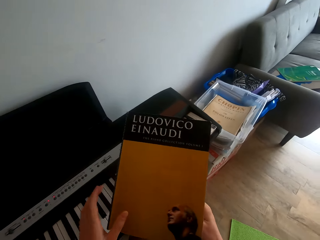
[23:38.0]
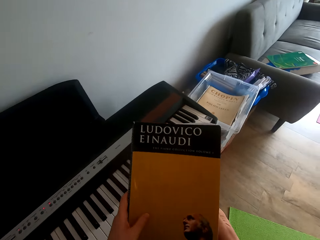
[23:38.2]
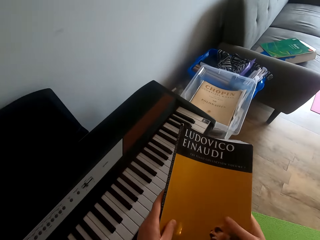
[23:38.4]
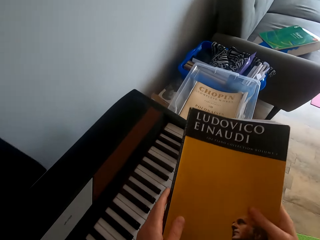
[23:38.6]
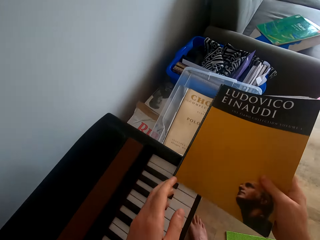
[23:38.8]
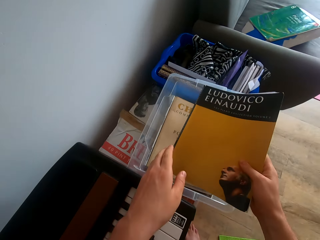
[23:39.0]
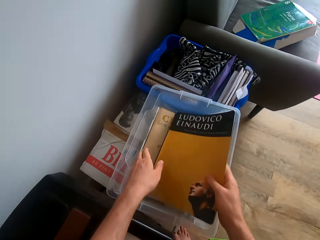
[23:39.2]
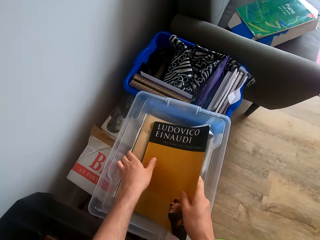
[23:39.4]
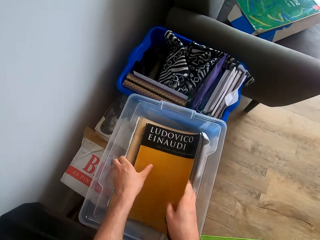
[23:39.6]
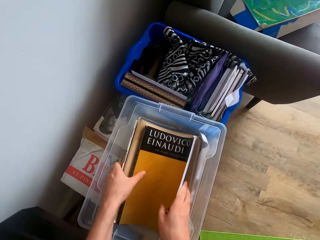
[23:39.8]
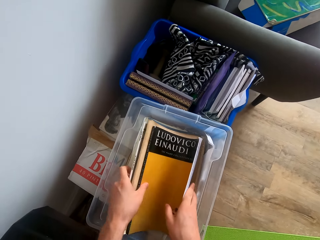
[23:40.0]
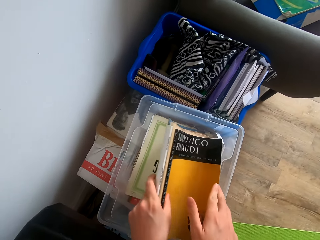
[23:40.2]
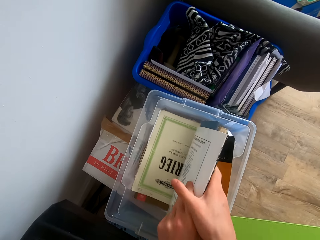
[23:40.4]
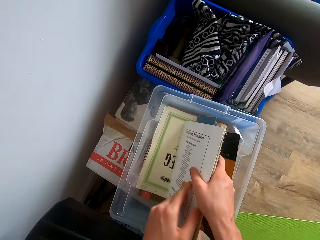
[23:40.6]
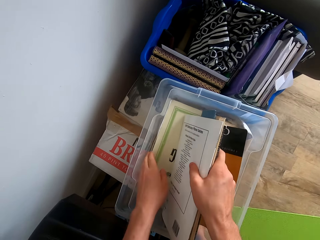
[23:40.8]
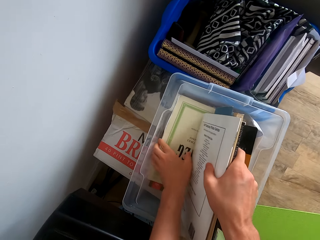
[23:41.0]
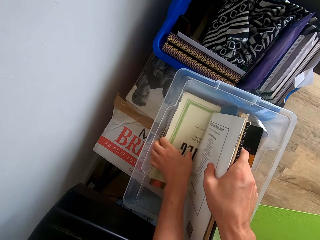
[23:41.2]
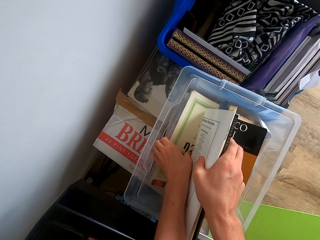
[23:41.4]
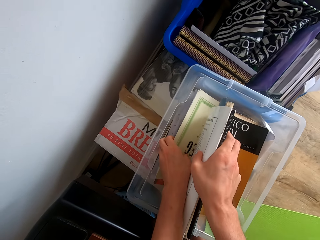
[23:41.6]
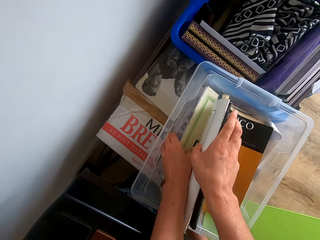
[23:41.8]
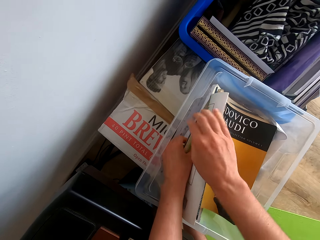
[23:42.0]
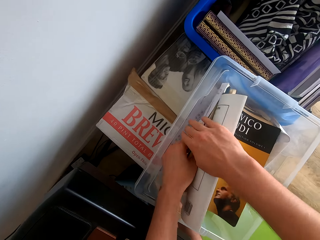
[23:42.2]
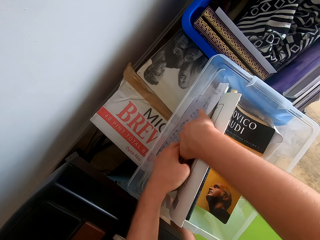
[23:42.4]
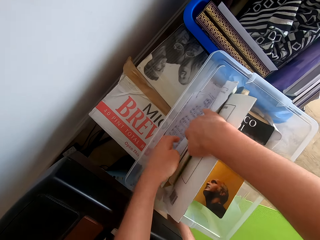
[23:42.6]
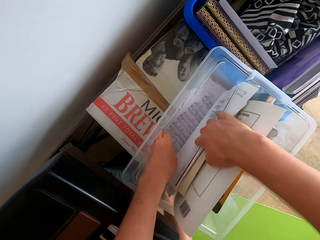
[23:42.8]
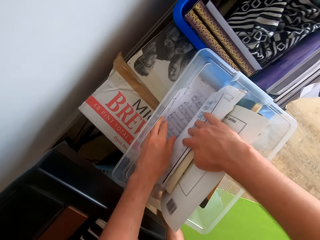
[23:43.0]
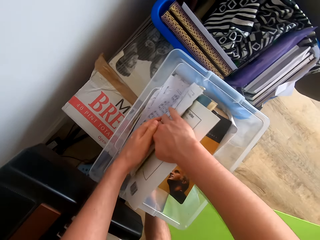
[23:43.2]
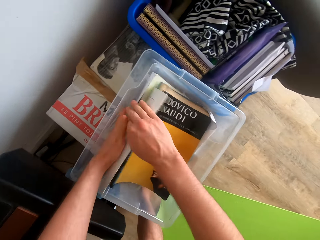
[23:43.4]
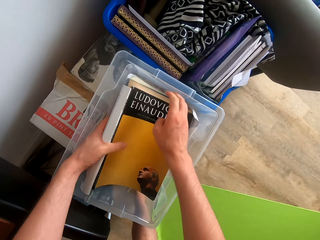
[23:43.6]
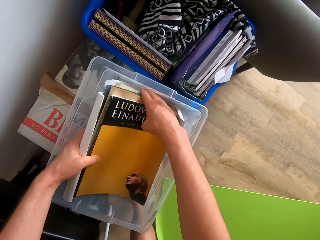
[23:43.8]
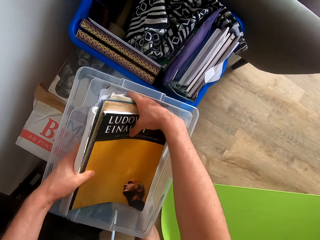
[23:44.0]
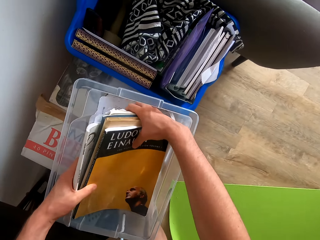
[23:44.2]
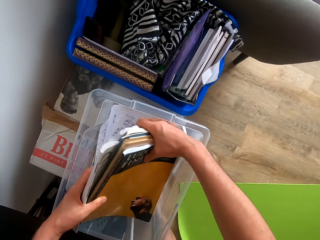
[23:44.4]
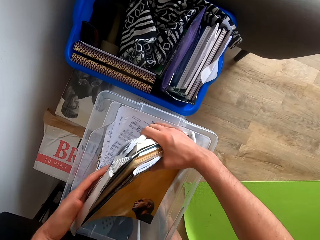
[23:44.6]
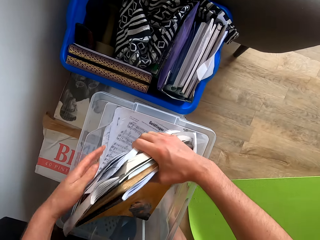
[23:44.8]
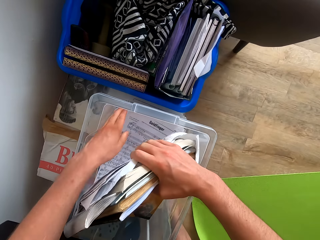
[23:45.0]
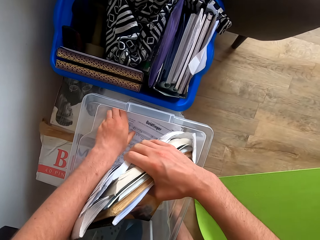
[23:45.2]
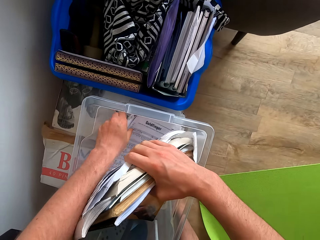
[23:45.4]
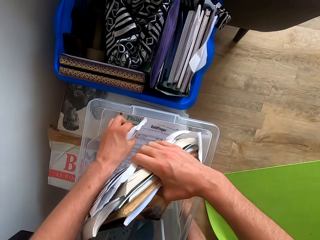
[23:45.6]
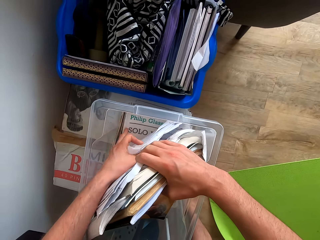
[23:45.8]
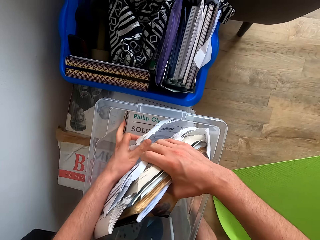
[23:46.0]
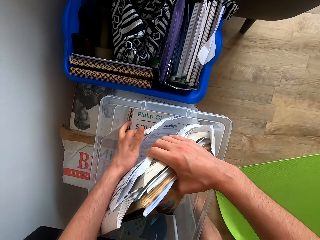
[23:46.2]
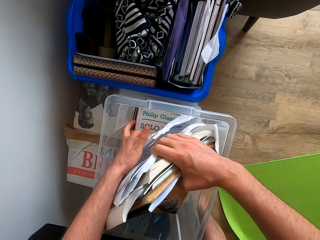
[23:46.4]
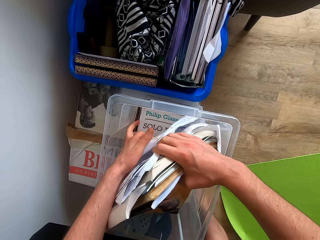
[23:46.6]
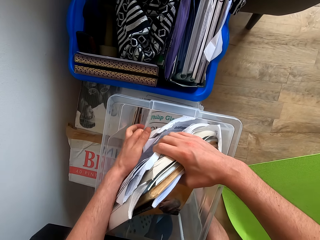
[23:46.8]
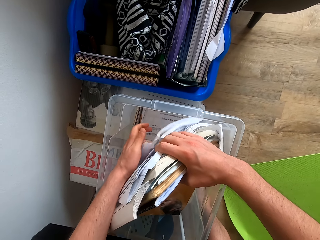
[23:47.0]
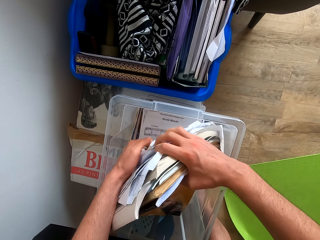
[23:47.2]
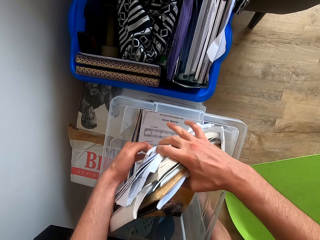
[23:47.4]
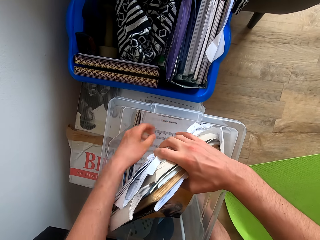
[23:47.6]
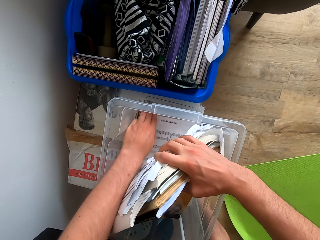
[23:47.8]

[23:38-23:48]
The camera wearer closes the hymn book with both hands. They swing the right hand. They put the hymn book in the bucket or on the carton box. They search through the books in the bucket. They touch the books with both hands.

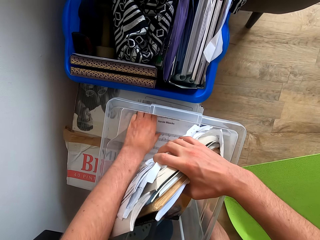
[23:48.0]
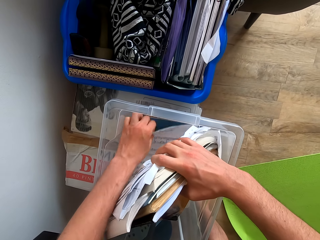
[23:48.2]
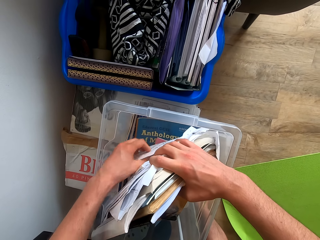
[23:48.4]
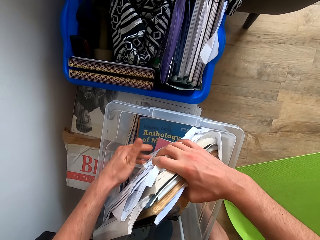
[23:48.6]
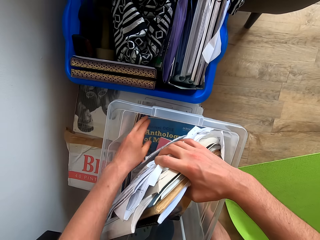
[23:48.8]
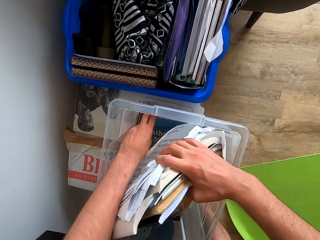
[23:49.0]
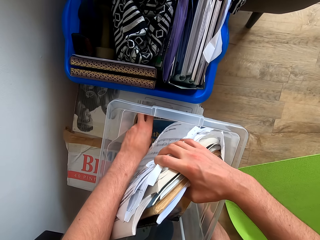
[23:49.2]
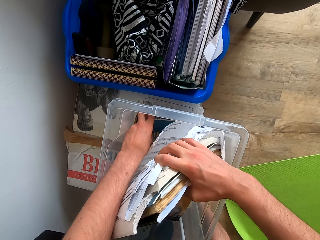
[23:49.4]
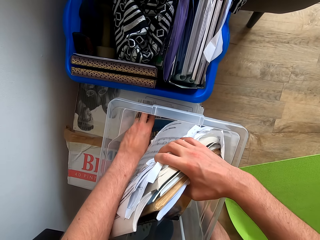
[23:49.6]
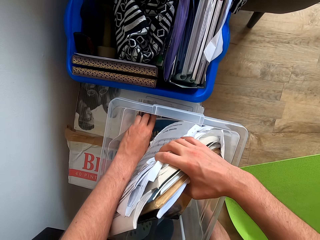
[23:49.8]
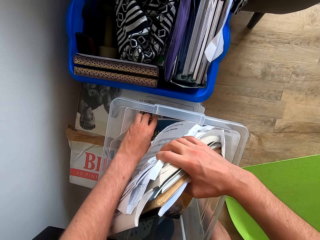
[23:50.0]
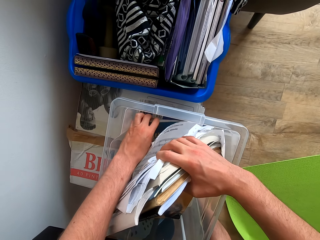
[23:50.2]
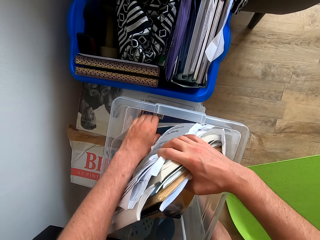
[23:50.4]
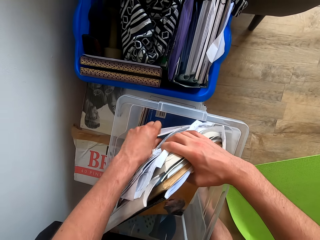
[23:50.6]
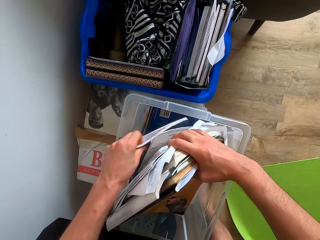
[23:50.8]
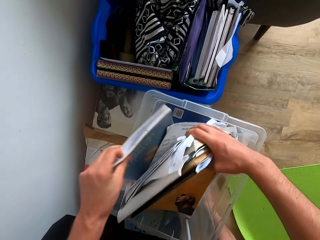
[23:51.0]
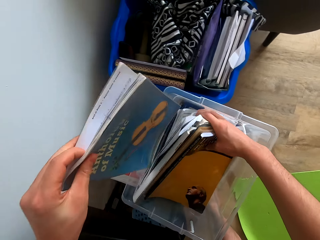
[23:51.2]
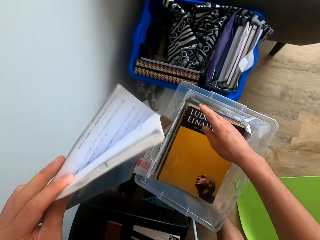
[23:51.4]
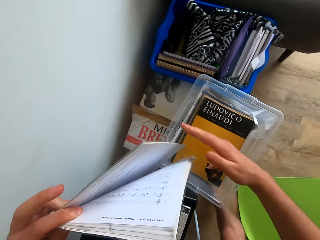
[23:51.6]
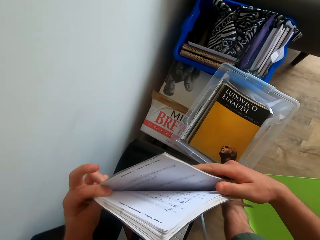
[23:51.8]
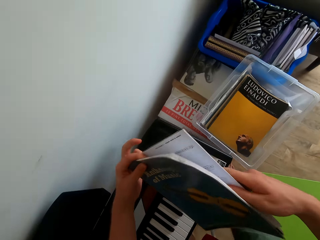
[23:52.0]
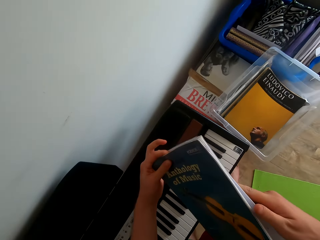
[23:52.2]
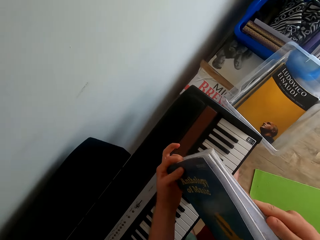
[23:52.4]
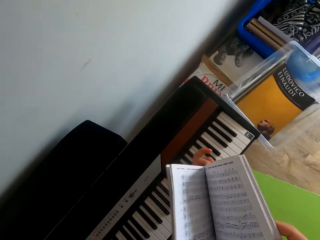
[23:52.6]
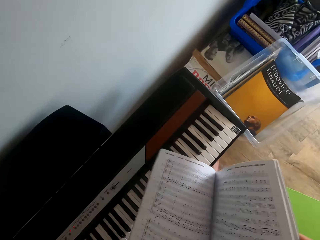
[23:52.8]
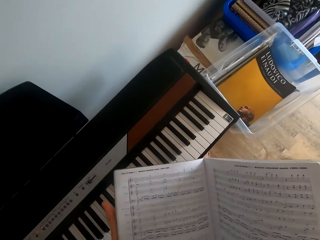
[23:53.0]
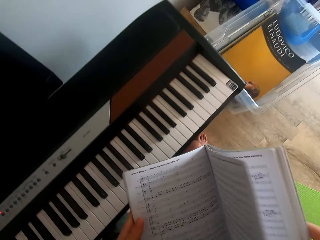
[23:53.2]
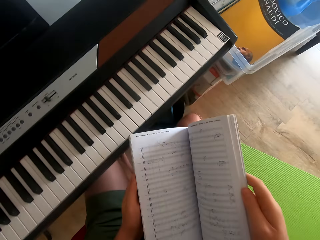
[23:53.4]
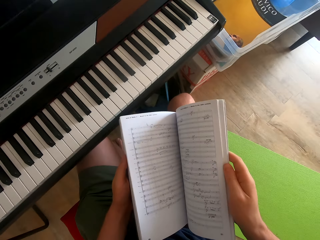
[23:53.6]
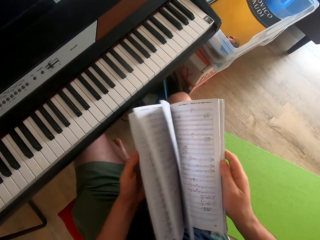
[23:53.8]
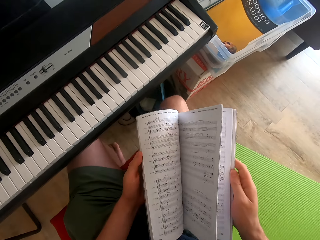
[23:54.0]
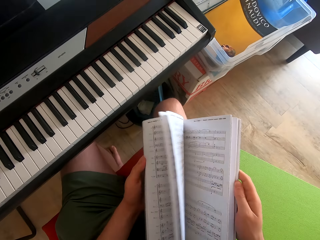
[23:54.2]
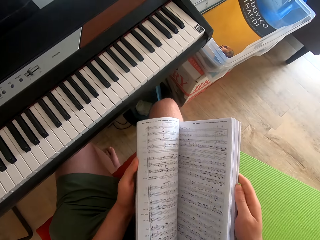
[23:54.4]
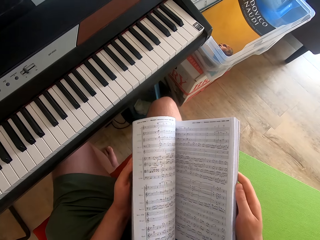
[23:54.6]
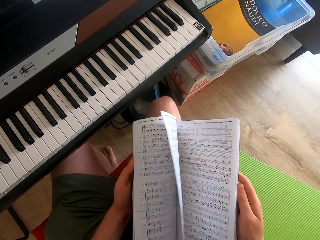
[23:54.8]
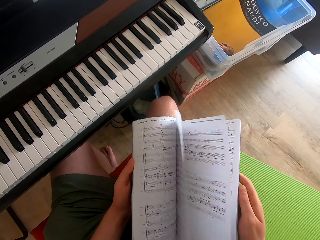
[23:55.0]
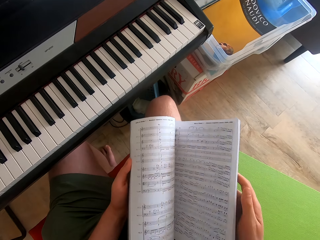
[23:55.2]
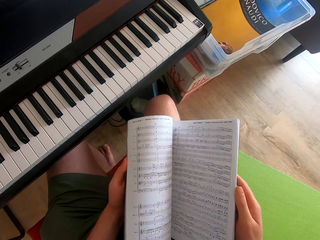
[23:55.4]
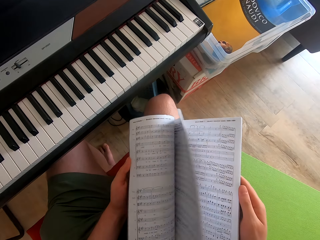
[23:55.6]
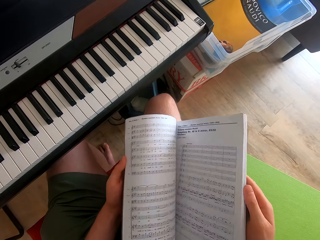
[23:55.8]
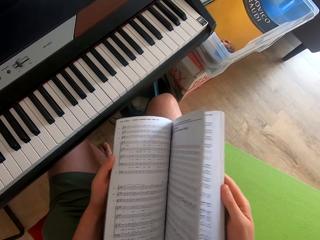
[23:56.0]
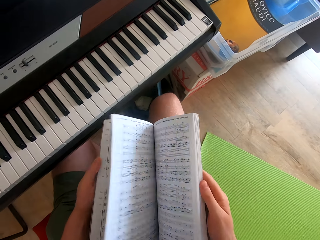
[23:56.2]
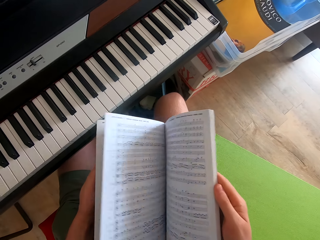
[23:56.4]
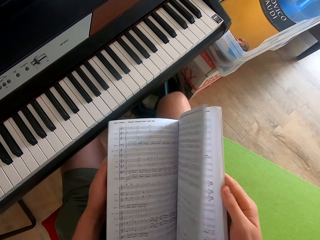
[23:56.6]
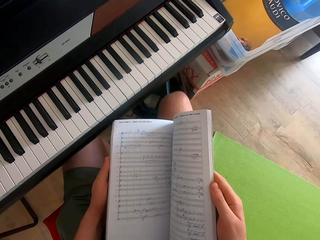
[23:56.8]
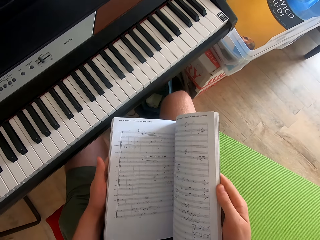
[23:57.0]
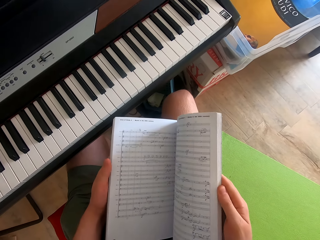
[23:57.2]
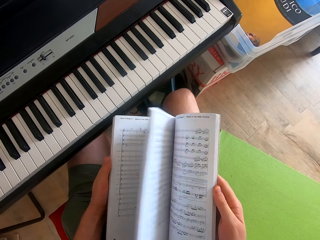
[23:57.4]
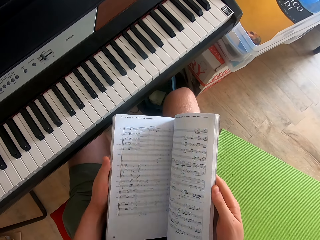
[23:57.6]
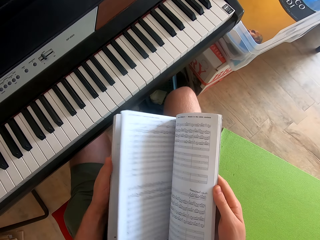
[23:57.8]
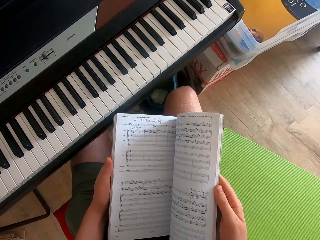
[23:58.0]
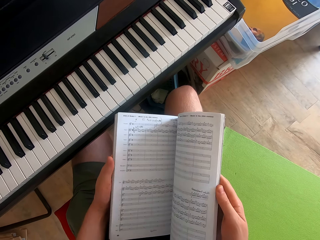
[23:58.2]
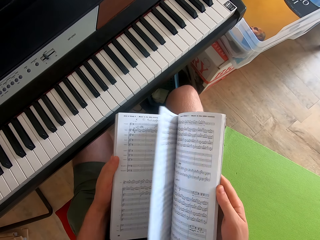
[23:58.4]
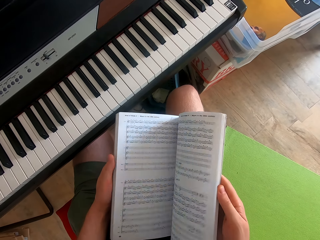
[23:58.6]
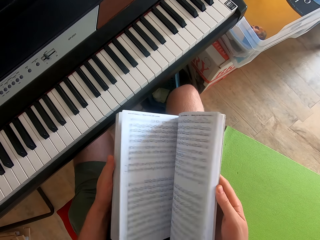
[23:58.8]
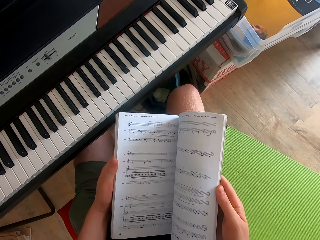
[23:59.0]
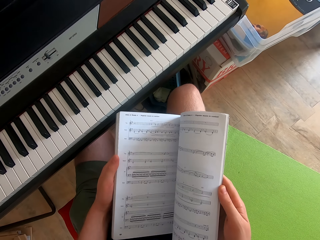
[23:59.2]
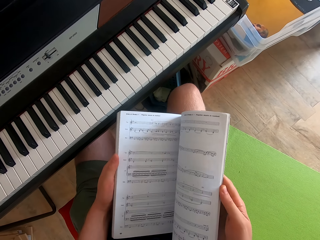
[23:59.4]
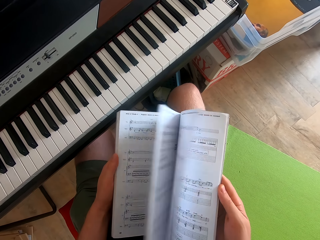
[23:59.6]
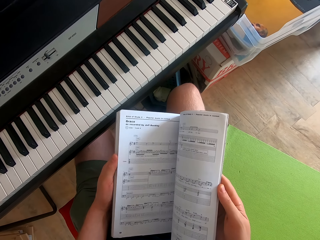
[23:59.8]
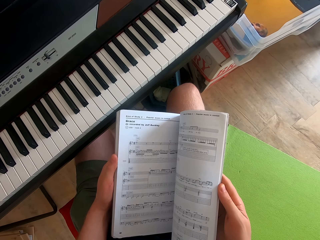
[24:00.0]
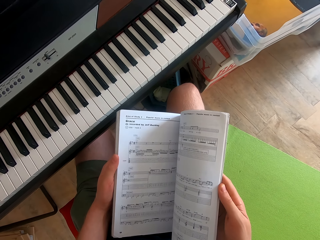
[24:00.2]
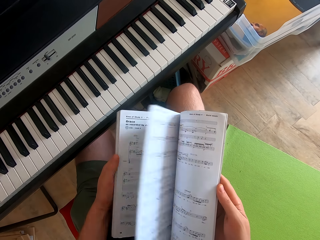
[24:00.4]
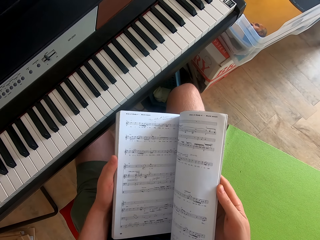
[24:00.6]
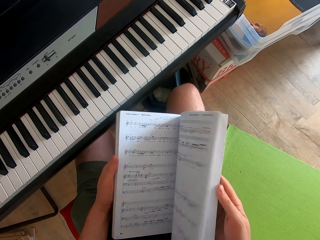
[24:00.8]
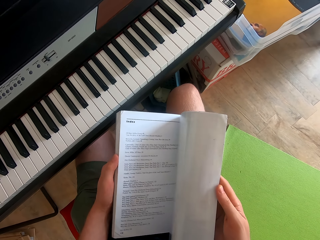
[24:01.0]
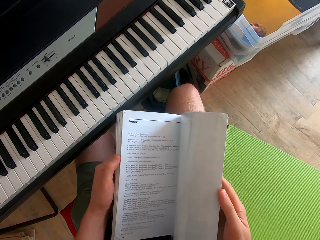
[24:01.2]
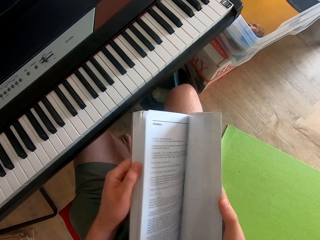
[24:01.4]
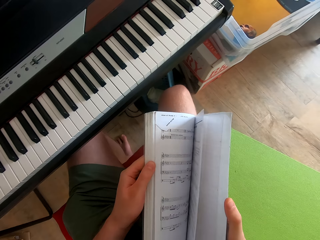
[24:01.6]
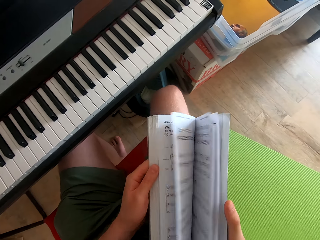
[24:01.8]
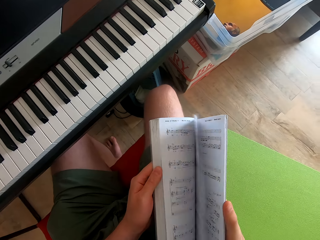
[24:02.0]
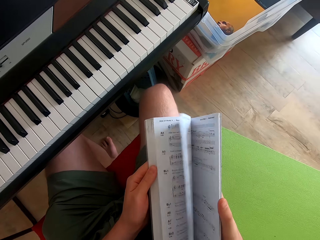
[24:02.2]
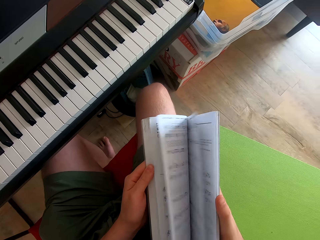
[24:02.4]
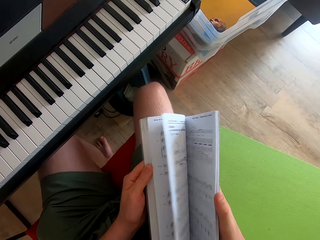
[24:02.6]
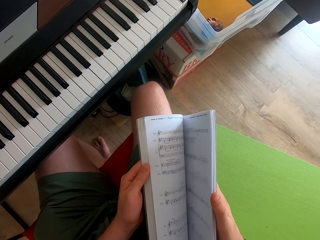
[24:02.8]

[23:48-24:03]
The camera wearer picks up a hymn book from the bucket with the left hand. They open the hymn book with both hands. They flip through the pages of the hymn book.
